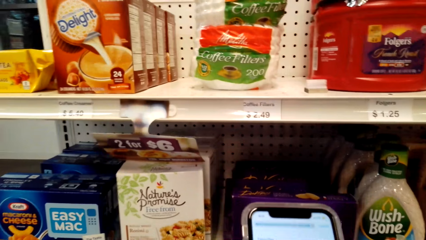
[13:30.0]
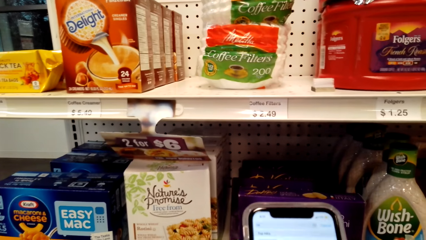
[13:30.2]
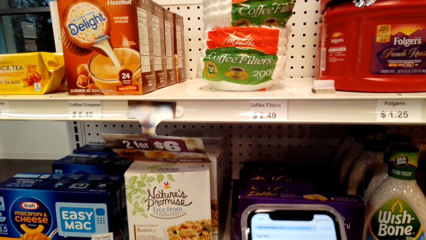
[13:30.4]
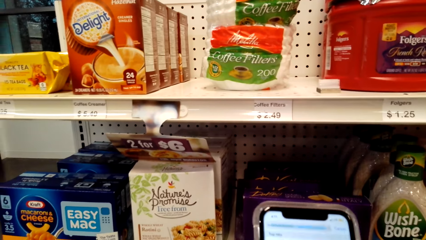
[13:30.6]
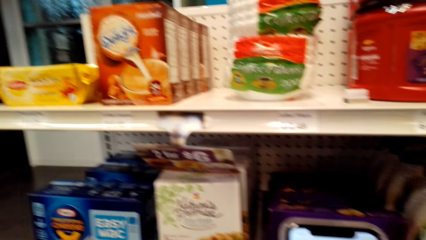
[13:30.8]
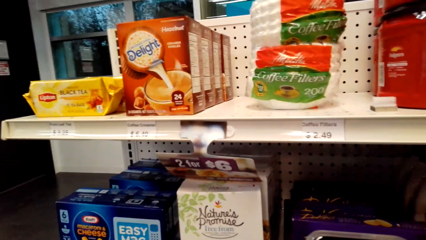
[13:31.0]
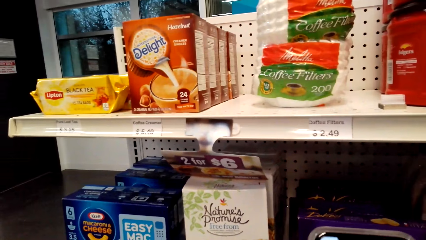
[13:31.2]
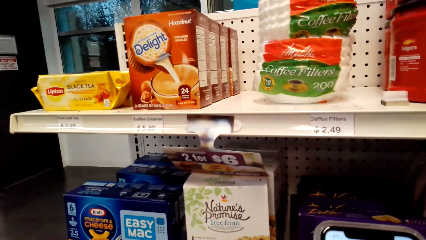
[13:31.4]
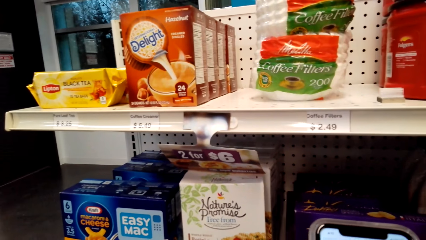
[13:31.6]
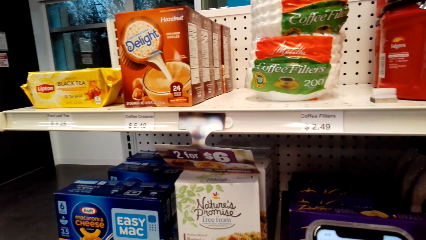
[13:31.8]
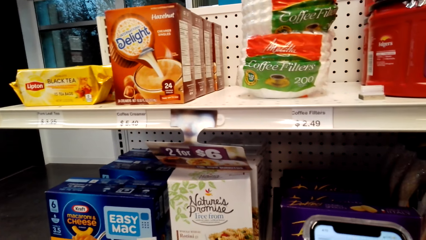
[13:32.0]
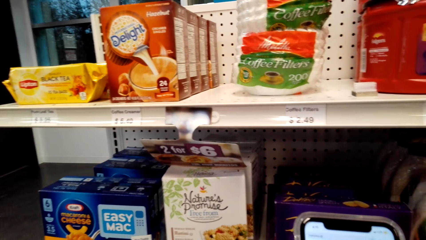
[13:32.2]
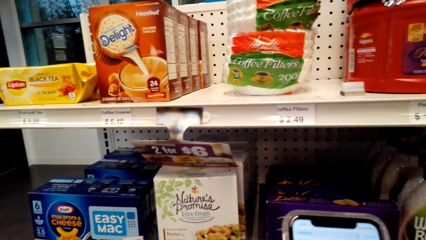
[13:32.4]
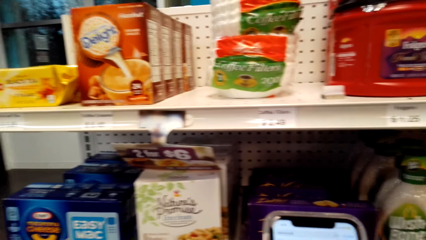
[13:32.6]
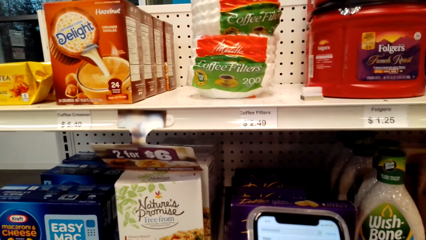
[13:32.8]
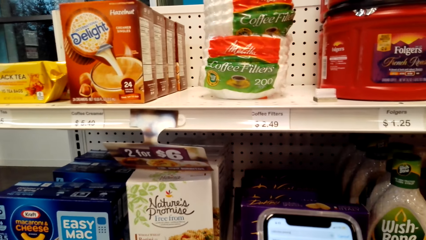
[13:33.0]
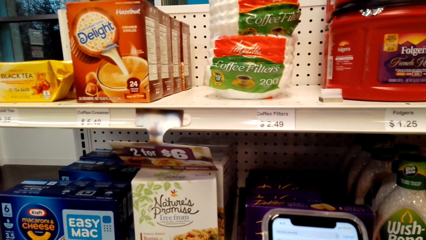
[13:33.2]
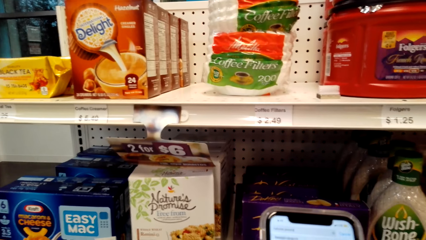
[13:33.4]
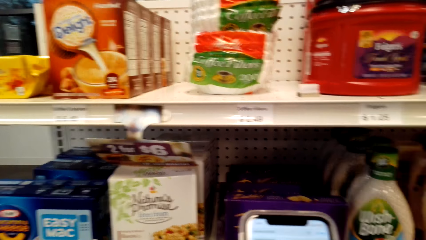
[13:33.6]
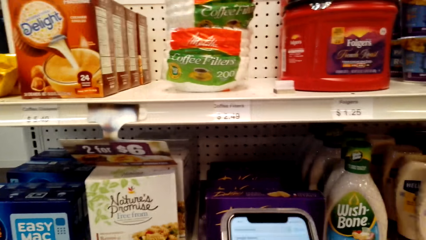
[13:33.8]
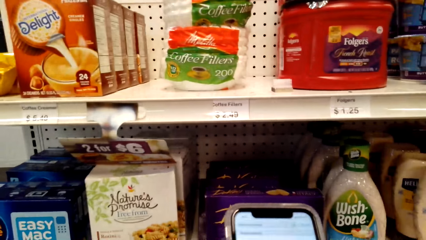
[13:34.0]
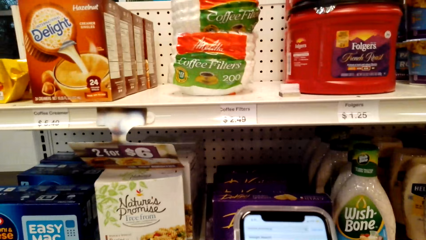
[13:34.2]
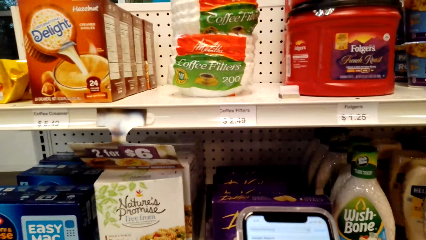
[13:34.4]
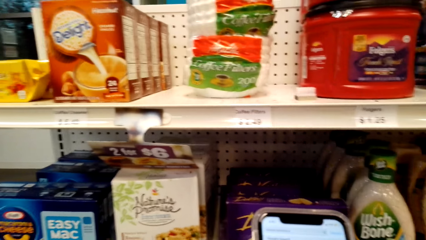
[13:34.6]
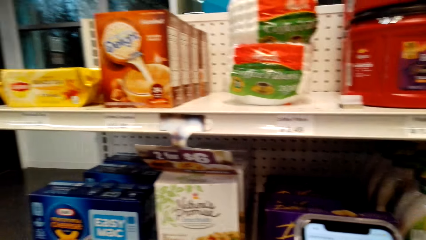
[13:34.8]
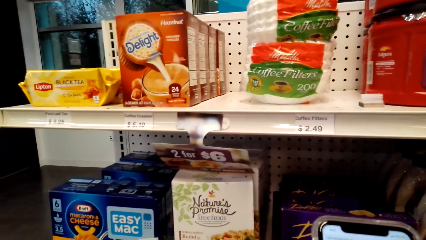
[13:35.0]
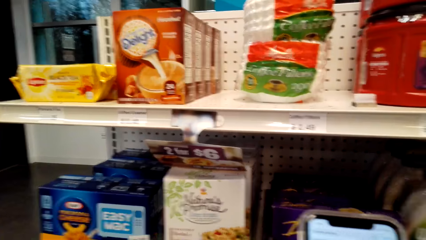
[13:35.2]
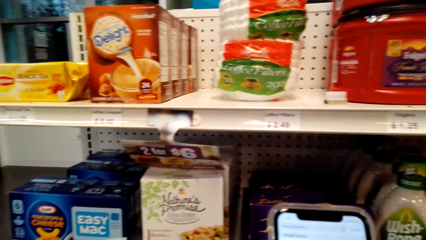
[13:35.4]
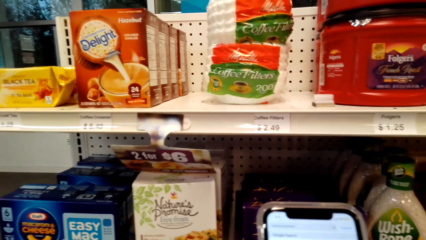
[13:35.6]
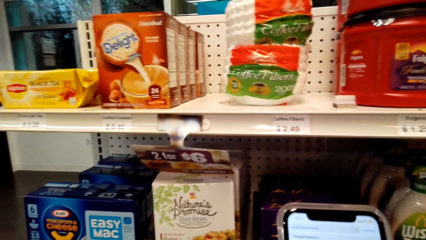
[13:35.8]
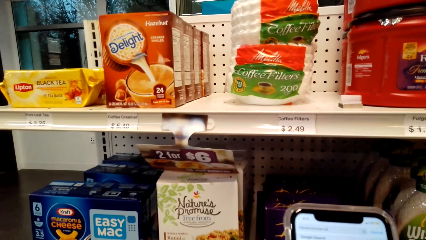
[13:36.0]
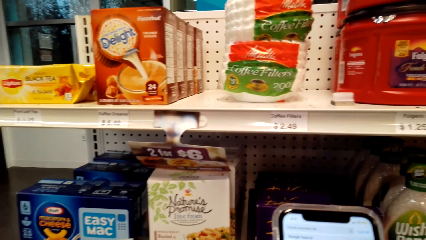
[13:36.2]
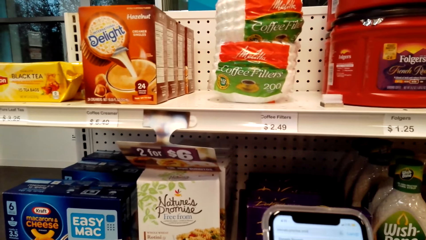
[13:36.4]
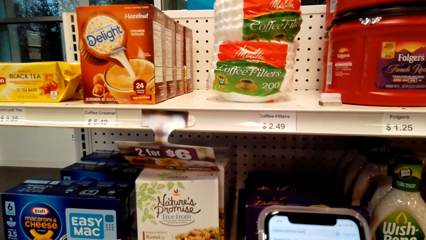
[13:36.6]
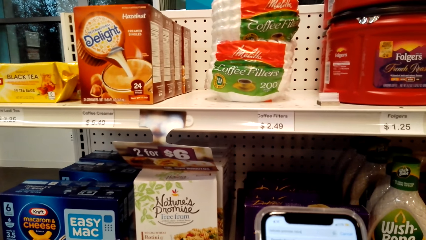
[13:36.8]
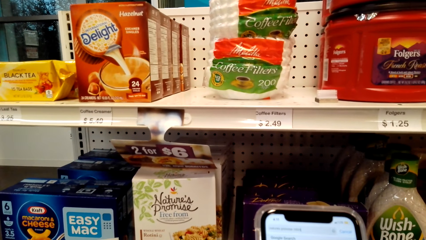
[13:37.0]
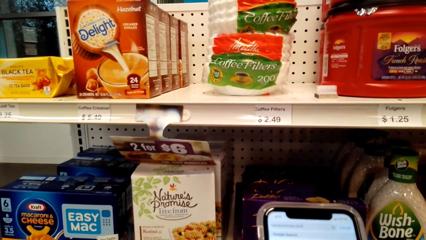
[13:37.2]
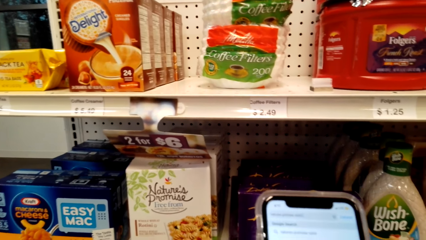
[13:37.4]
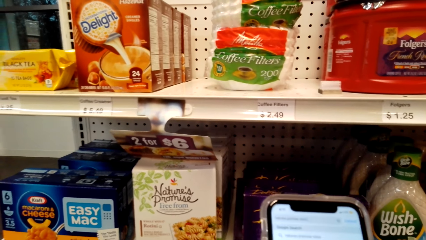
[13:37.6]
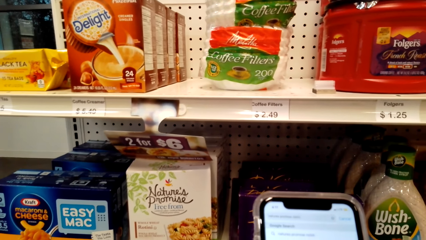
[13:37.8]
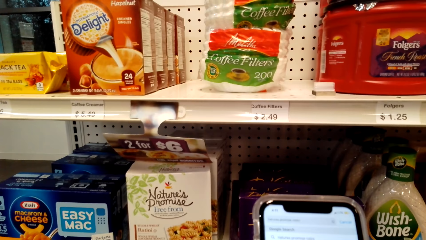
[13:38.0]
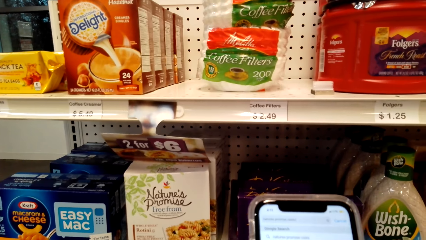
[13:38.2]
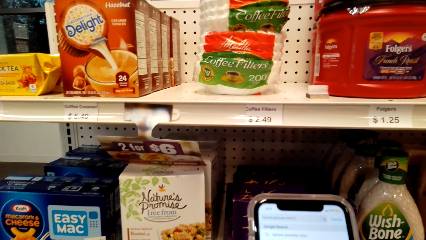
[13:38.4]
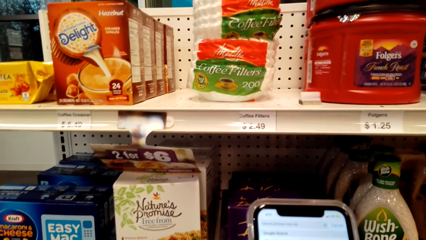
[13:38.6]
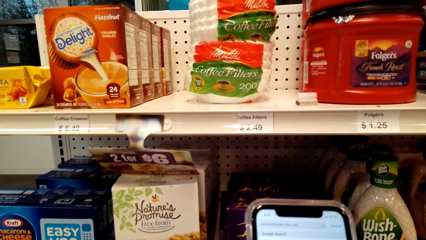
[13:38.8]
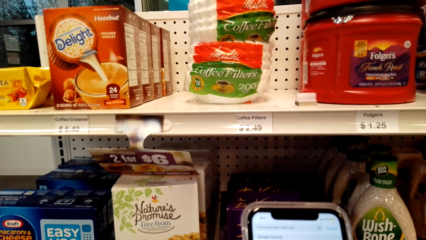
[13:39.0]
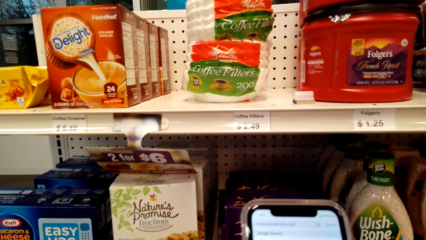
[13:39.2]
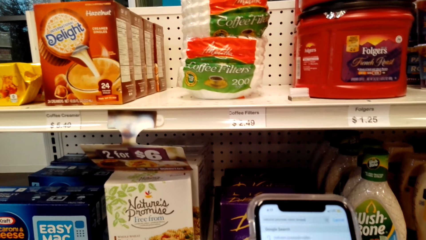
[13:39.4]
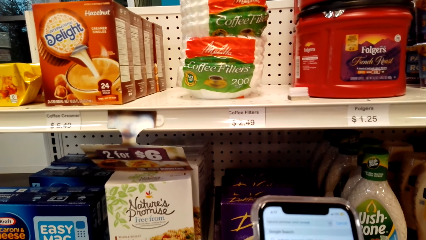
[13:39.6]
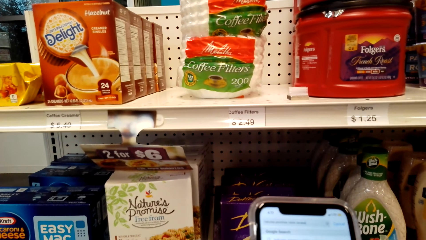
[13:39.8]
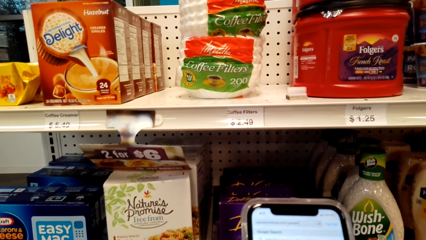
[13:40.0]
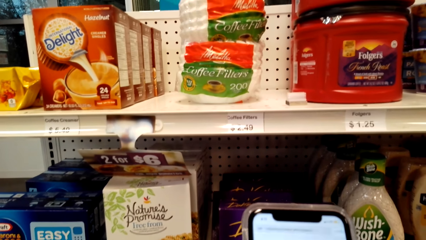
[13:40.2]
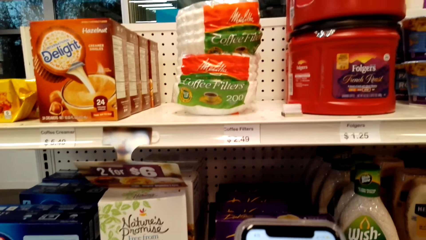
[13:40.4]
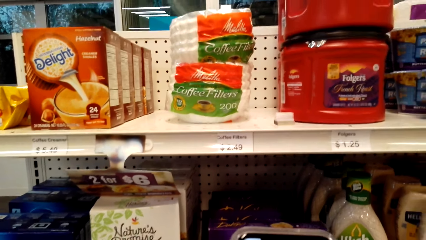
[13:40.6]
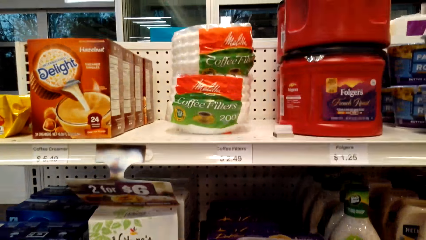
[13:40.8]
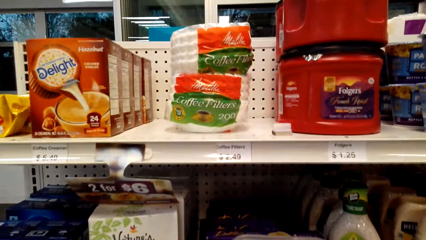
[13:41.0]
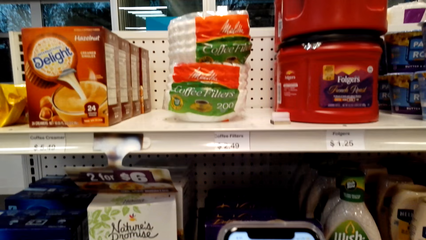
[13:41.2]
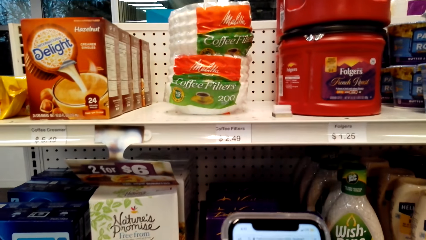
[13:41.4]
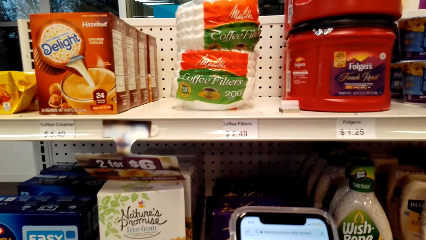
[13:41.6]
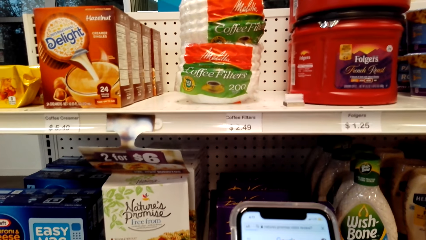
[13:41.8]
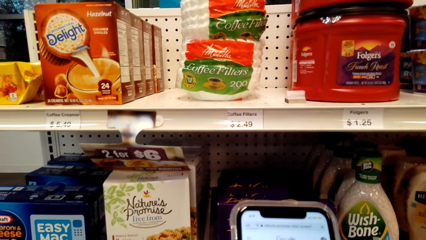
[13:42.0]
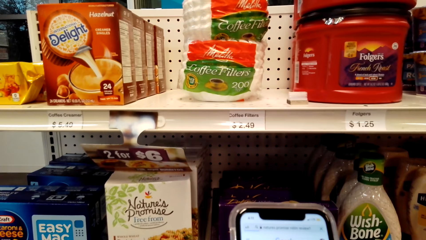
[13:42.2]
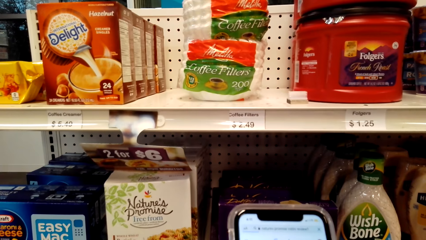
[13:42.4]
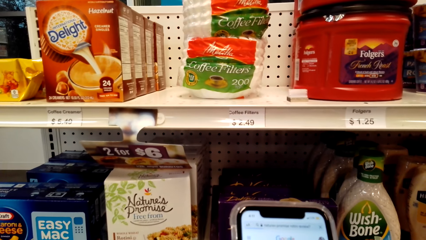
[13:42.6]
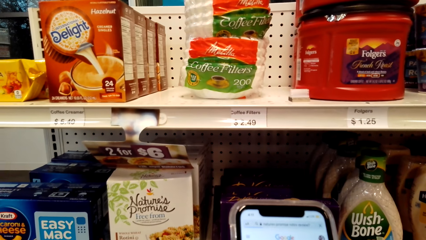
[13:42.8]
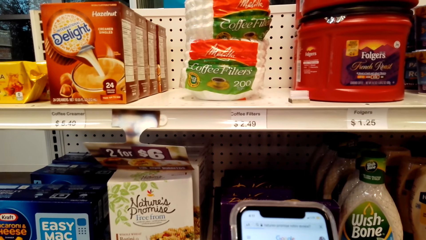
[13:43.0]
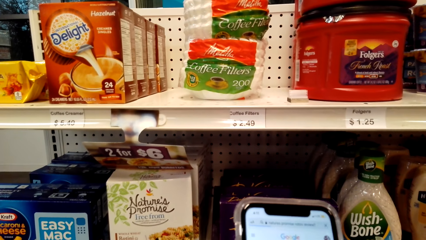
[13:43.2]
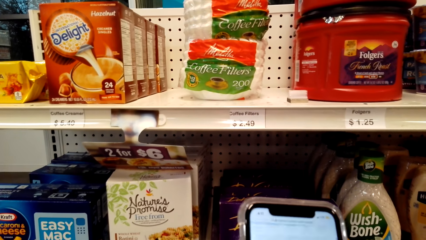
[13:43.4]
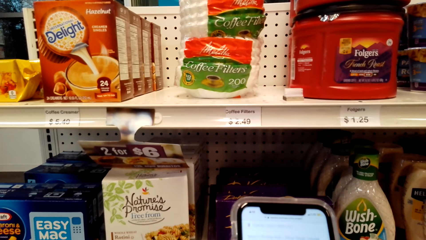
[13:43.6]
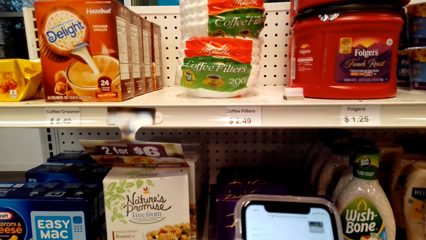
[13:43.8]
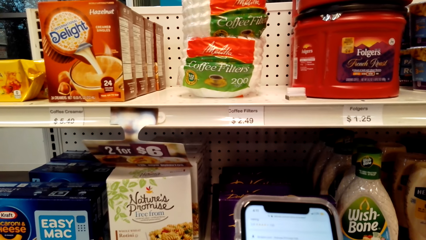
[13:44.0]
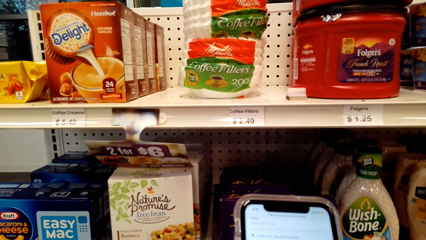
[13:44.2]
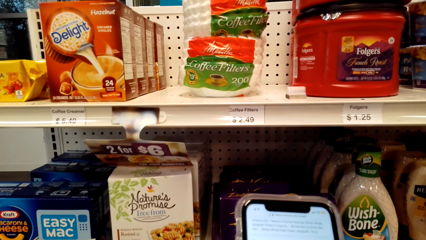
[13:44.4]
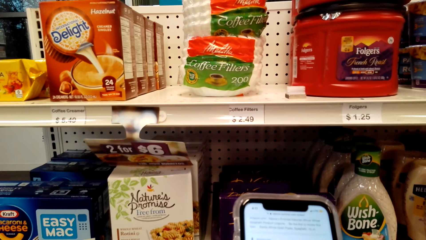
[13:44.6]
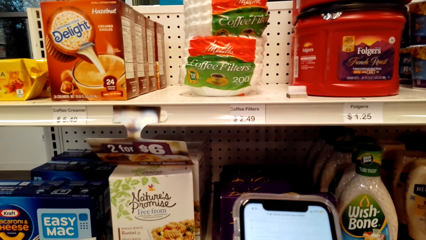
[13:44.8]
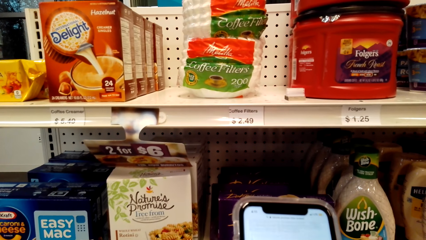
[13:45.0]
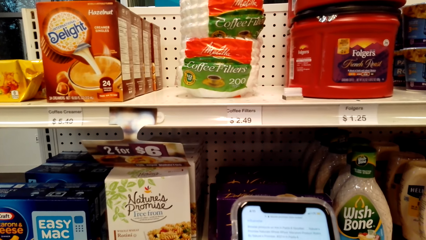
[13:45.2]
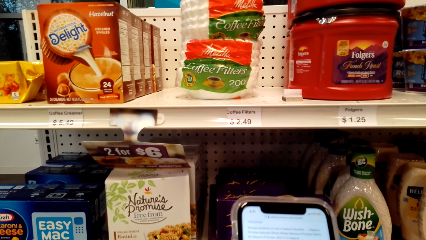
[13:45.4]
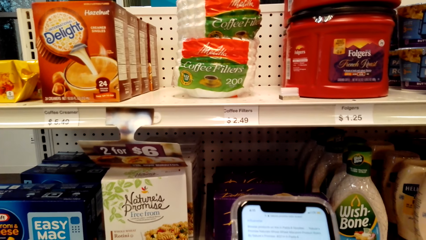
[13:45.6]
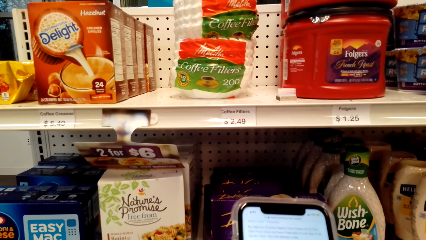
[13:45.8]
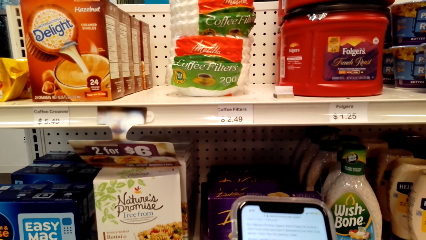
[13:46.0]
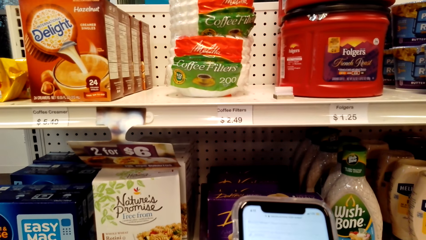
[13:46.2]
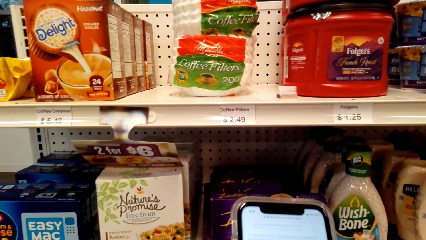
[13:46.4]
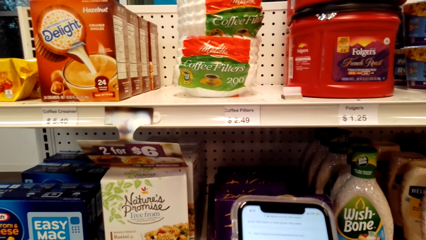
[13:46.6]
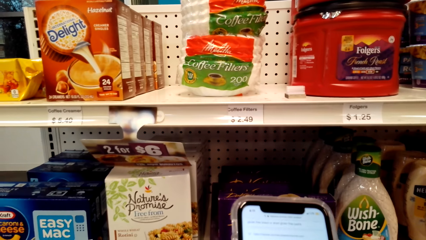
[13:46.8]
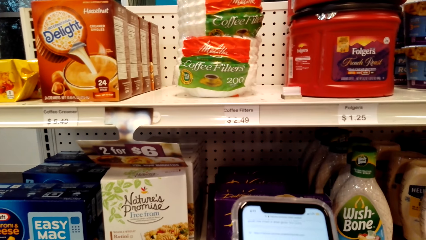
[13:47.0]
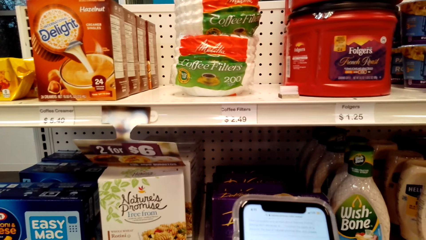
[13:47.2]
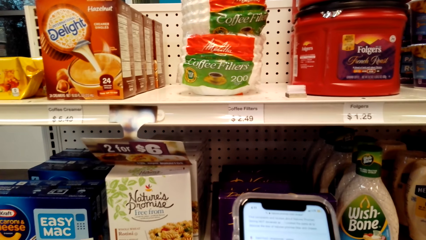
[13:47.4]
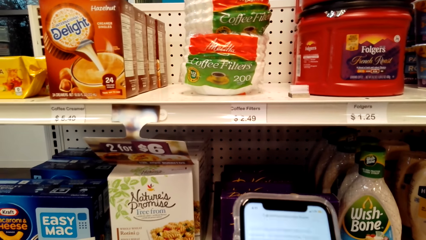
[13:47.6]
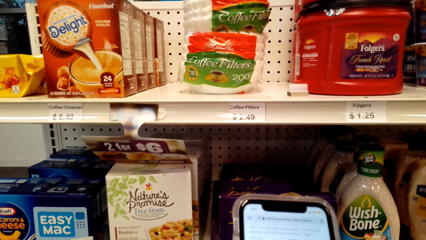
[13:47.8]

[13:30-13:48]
The camera wearer operates a mobile phone with her hands. She looks around a supermarket. She operates the mobile phone with her hands.
